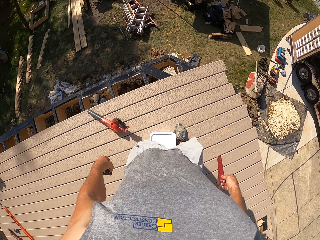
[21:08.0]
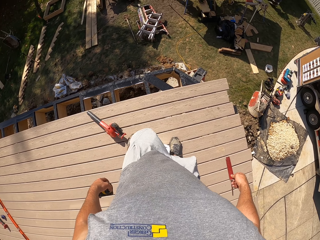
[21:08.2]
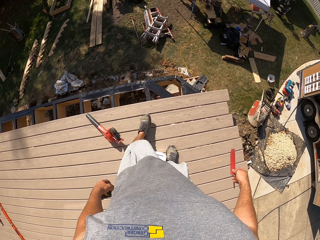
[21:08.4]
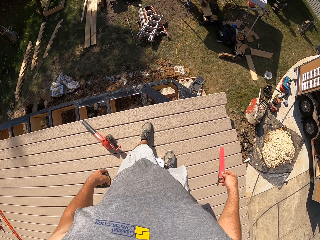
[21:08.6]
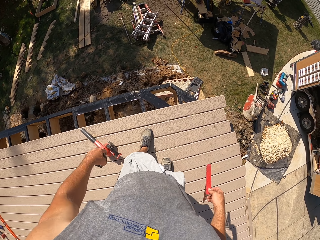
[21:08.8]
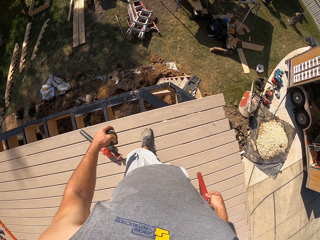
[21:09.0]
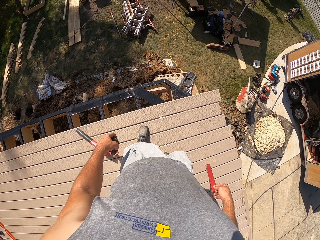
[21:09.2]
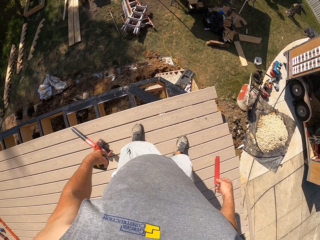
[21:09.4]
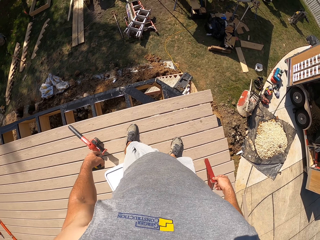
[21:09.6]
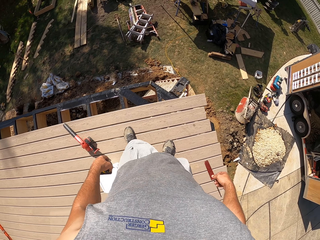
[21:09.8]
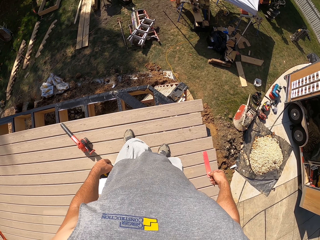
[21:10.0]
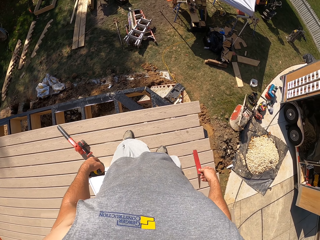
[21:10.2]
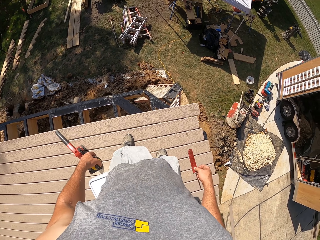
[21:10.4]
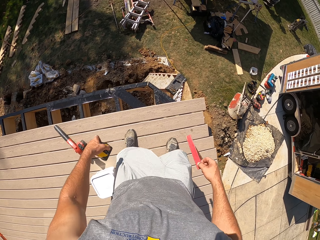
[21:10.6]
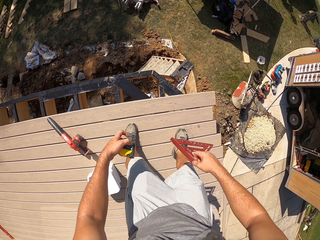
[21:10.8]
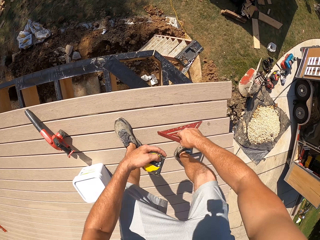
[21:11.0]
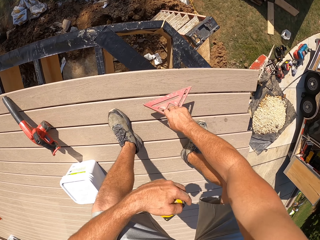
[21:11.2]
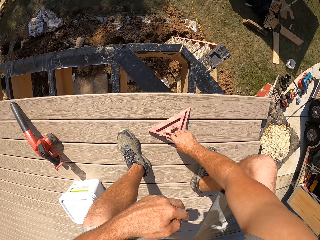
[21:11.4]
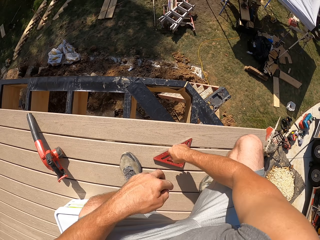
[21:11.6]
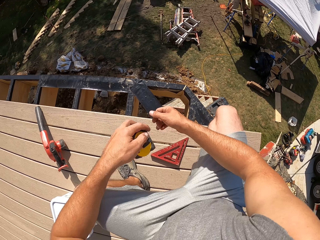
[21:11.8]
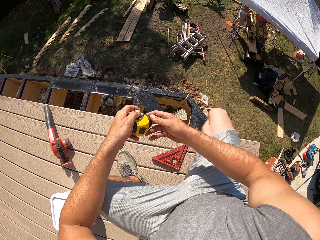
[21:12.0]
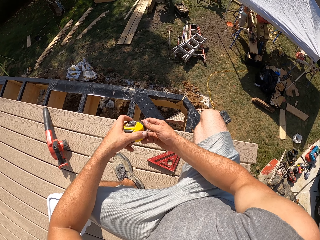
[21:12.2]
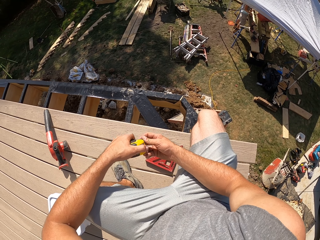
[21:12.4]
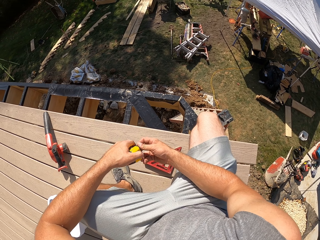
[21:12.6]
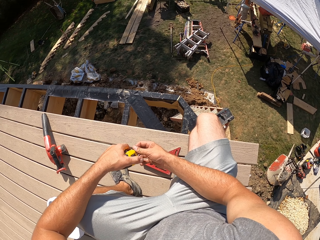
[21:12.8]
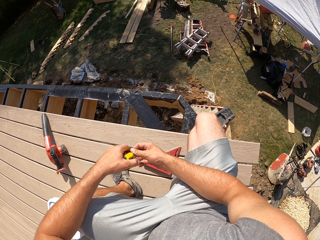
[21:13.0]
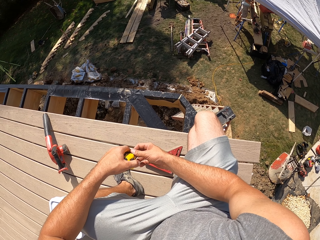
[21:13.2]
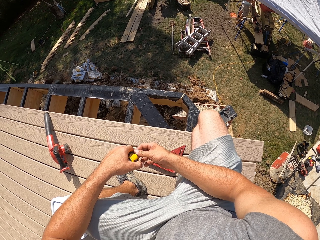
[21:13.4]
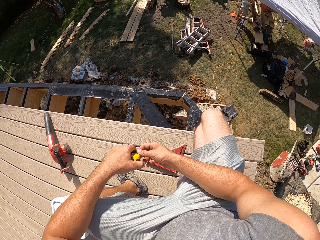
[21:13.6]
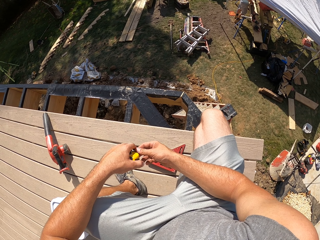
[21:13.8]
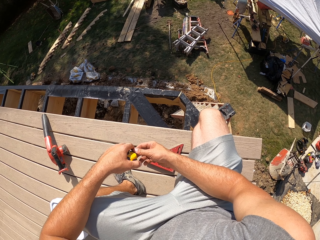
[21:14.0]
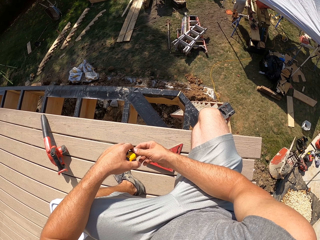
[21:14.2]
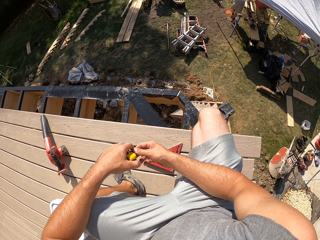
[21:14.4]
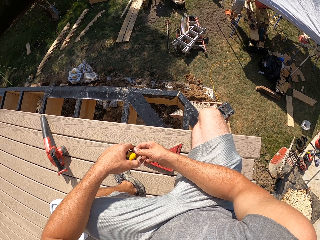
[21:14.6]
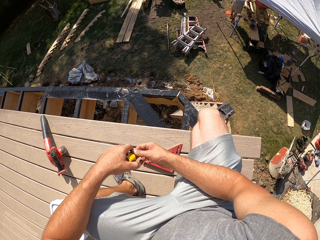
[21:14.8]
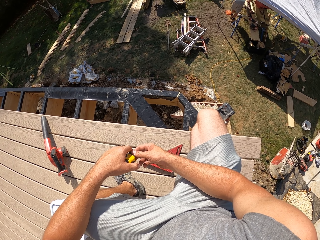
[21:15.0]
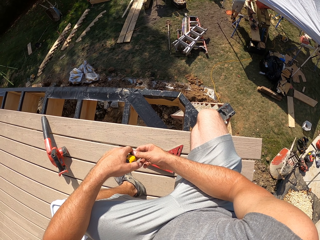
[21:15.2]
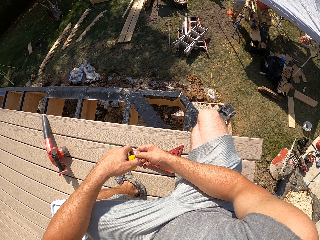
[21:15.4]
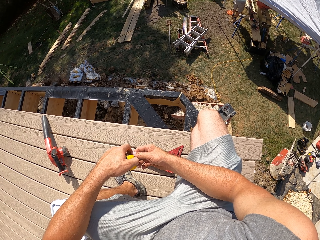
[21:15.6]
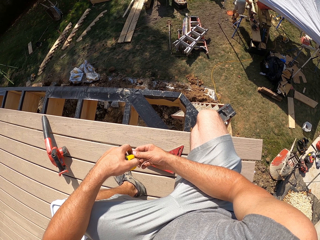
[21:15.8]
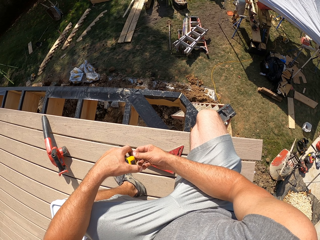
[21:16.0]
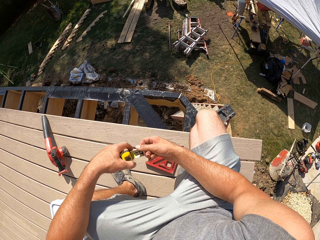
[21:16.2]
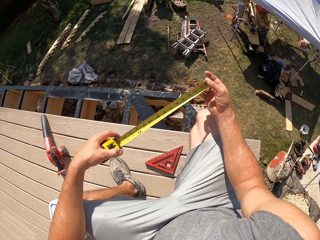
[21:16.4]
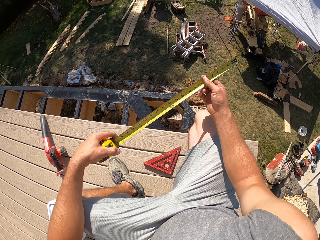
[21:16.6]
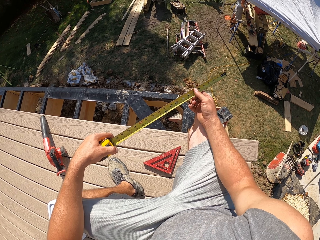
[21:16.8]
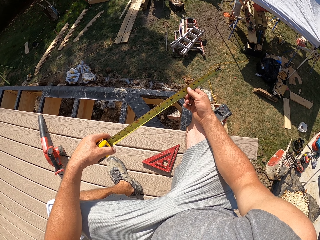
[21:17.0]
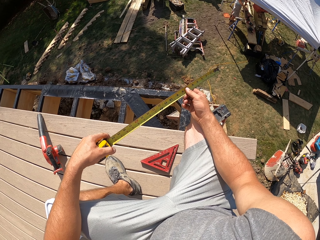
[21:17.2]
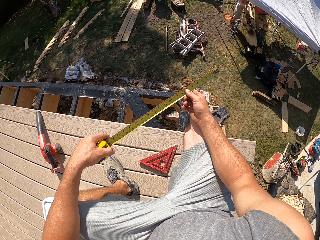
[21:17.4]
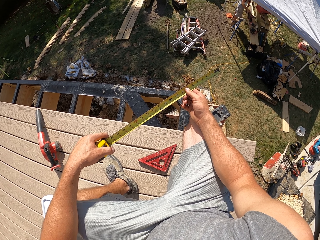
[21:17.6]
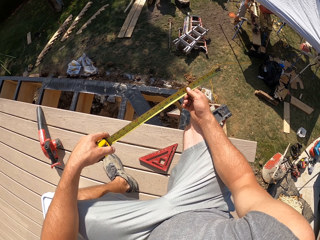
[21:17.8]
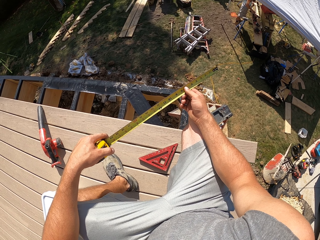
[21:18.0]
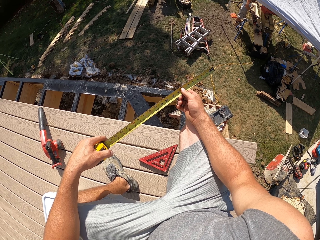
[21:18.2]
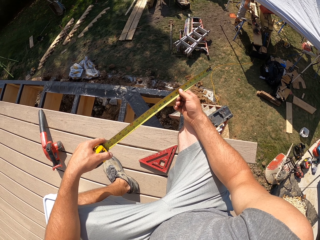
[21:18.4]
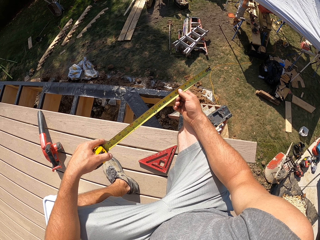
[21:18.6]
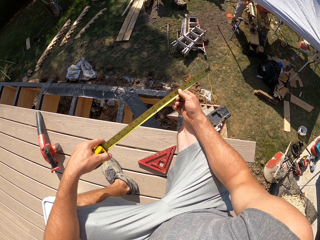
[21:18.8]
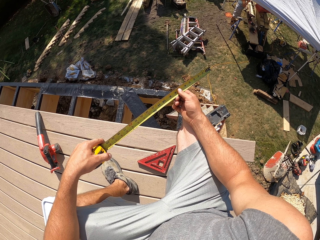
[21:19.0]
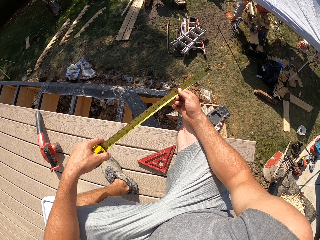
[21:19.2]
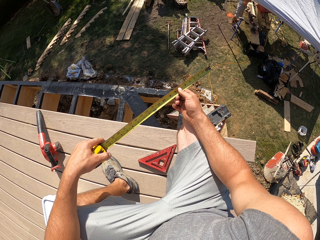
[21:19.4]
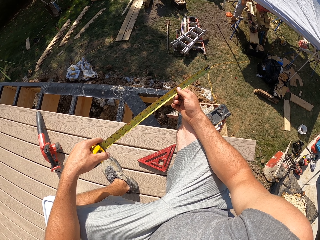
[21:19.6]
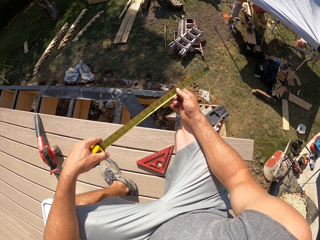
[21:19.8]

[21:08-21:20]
The camera wearer stands on the platform. They place the triangular ruler on the floor board. They hold the tape measure with both hands. They touch the tape measure with both hands. They unwind the tape measure. They adjust the tape measure. They look around. They stare at the tape measure.

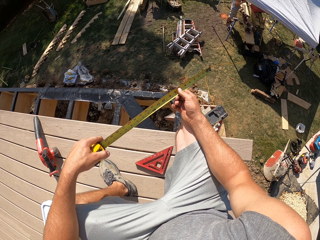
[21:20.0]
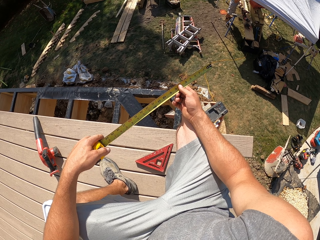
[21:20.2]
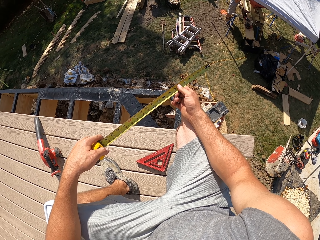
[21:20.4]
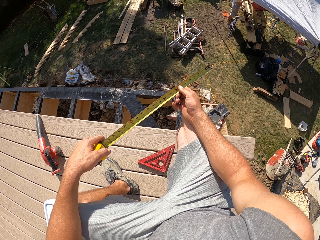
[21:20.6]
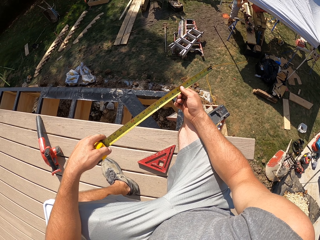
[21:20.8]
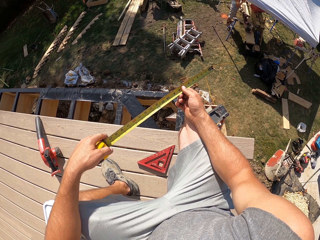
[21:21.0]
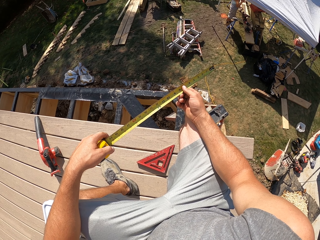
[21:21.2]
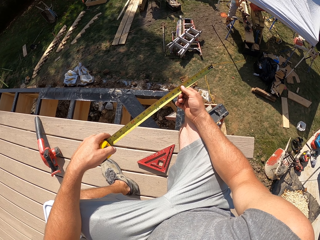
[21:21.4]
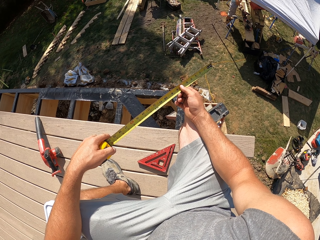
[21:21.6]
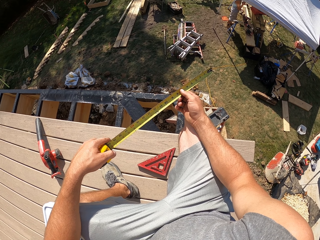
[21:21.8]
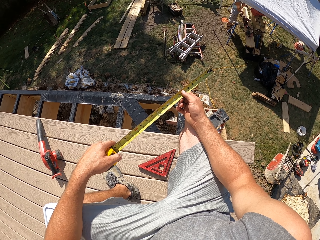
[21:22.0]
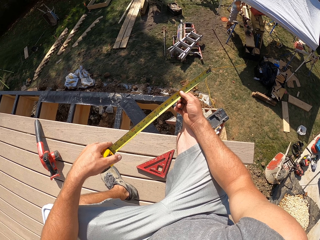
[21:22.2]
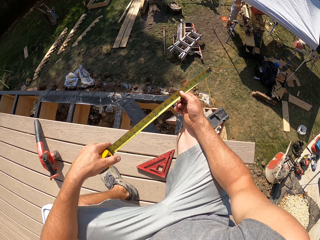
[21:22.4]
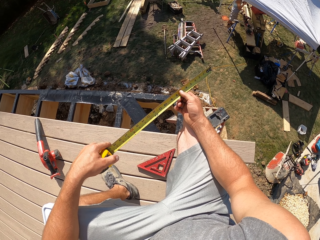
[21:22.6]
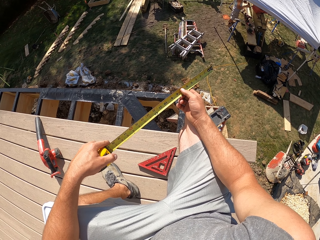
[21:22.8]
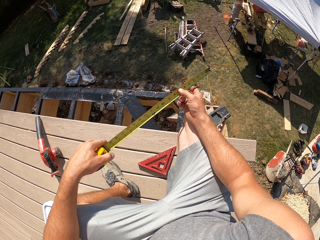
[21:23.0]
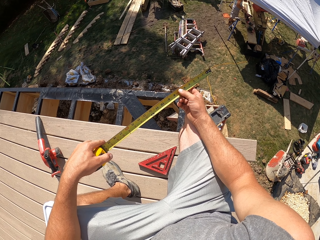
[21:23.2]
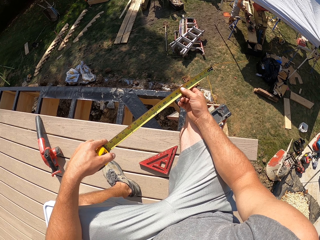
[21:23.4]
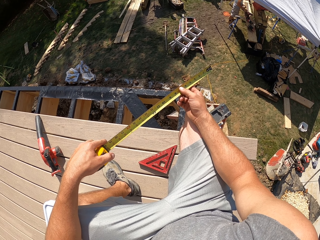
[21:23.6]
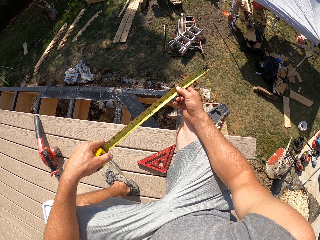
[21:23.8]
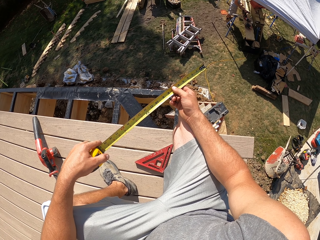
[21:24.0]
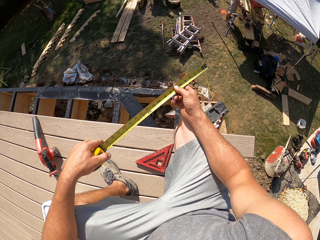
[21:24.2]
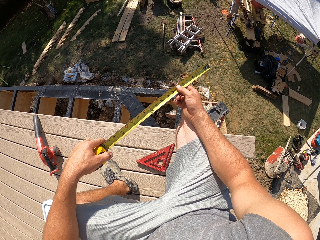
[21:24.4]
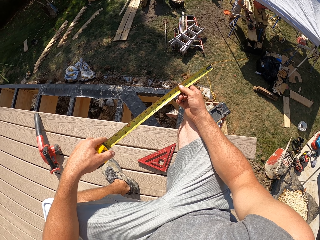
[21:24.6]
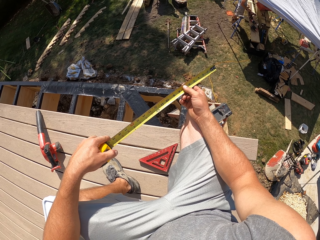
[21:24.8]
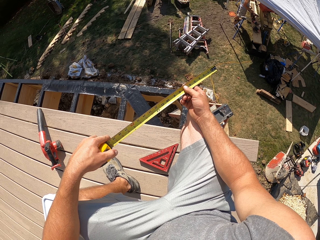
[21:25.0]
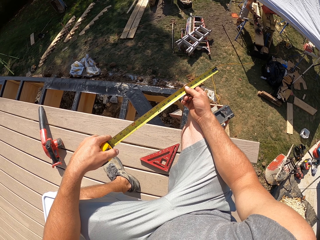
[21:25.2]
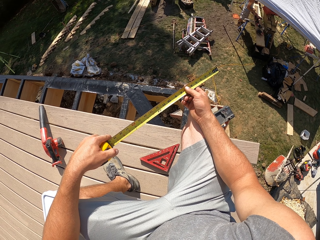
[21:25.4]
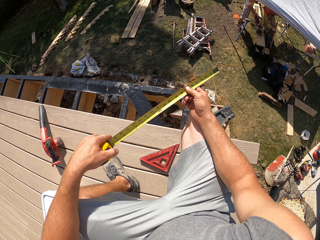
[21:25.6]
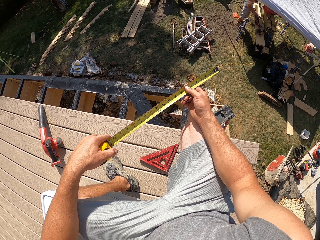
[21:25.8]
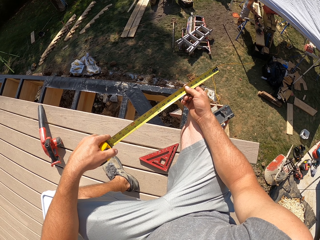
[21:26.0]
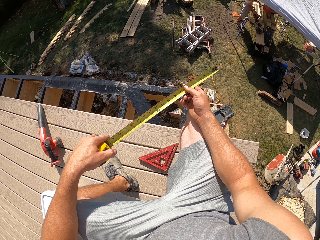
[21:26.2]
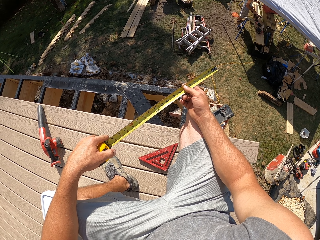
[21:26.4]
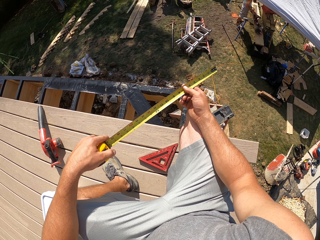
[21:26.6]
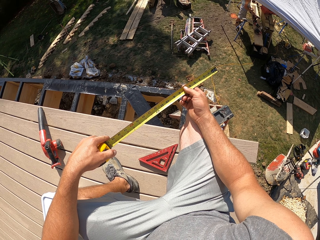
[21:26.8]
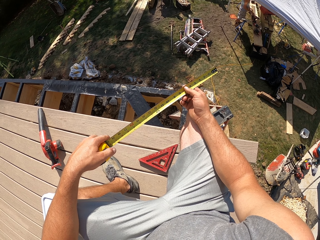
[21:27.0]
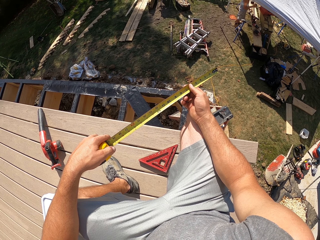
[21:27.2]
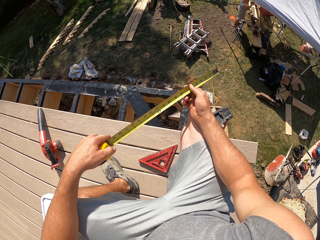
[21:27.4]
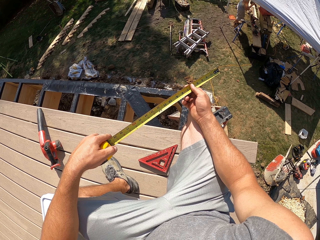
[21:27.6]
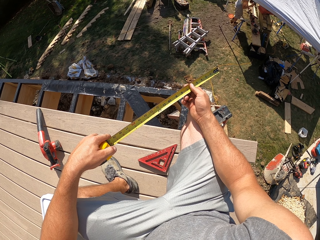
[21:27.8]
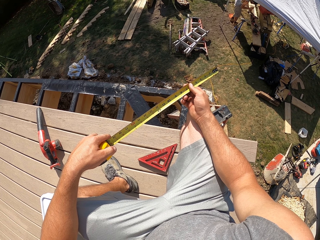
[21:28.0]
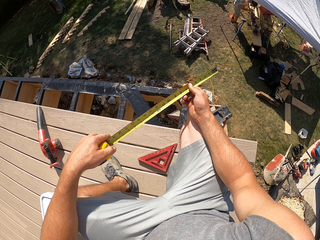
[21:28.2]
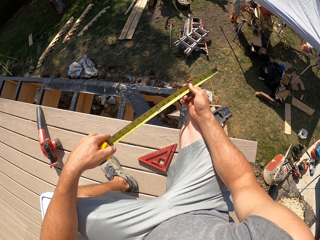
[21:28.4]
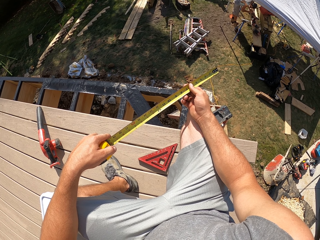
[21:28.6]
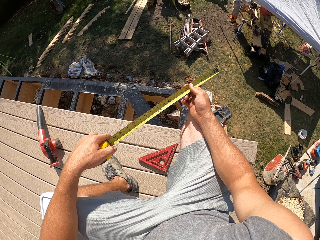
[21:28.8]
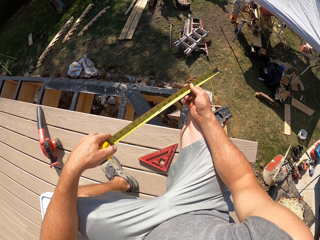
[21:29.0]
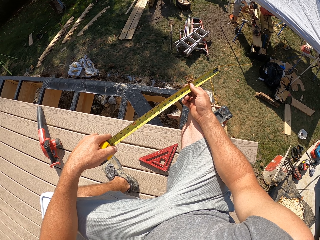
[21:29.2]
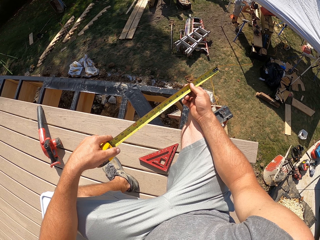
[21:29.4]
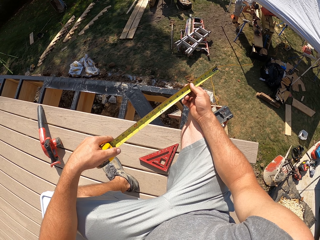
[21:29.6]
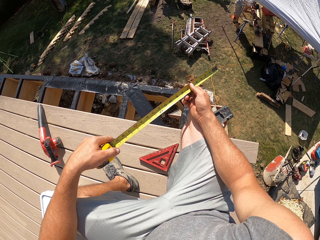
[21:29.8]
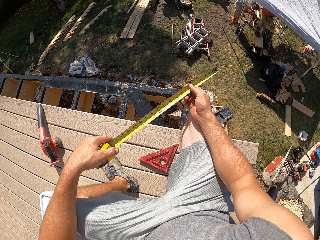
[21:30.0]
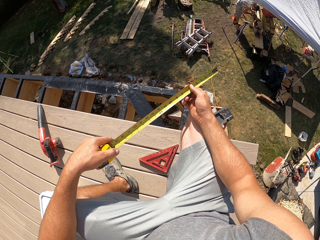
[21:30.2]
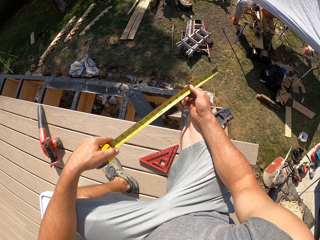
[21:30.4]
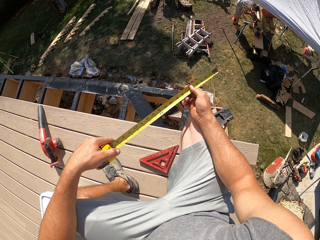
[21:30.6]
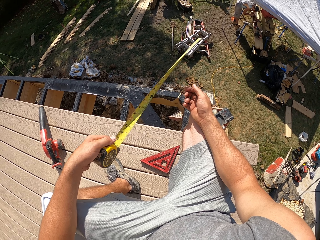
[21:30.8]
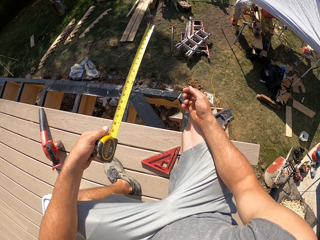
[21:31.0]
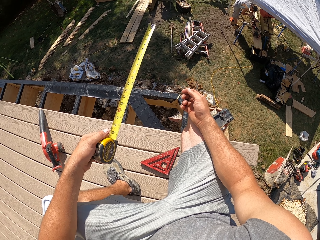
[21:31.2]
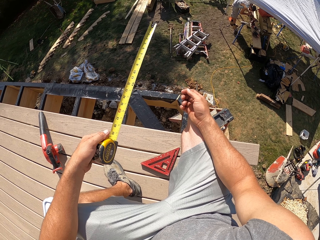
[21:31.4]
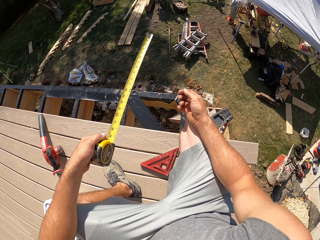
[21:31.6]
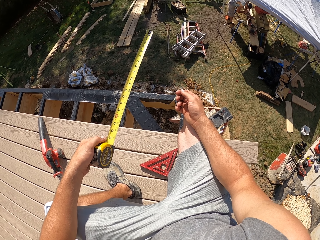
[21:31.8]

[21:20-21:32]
The camera wearer adjusts the tape measure. They hold the tape measure with the left hand. They withdraw the right hand from the tape measure. They shake the tape measure.
